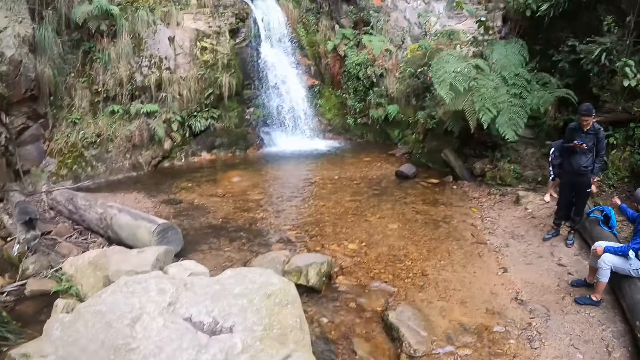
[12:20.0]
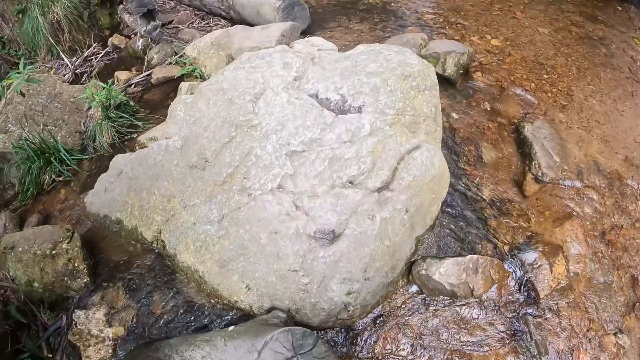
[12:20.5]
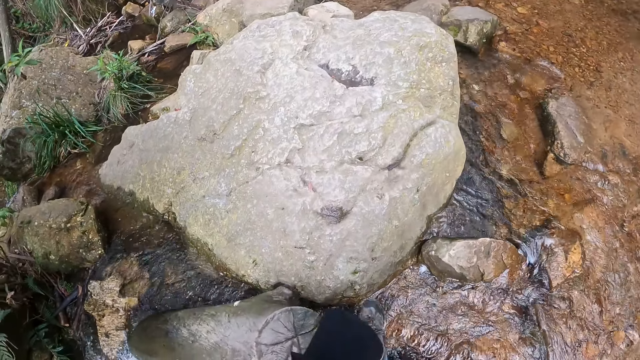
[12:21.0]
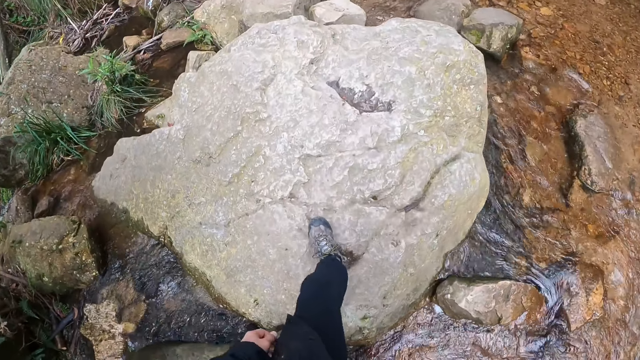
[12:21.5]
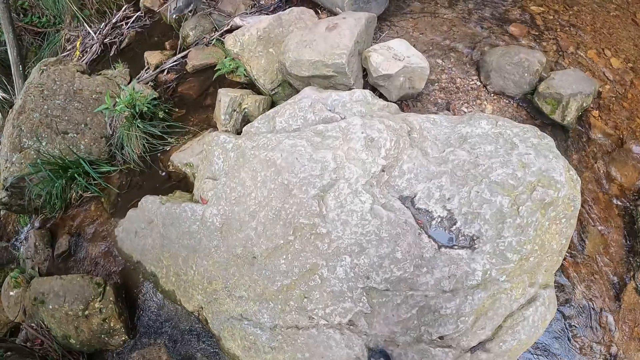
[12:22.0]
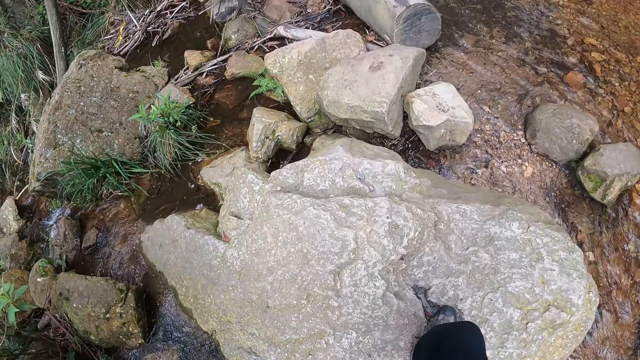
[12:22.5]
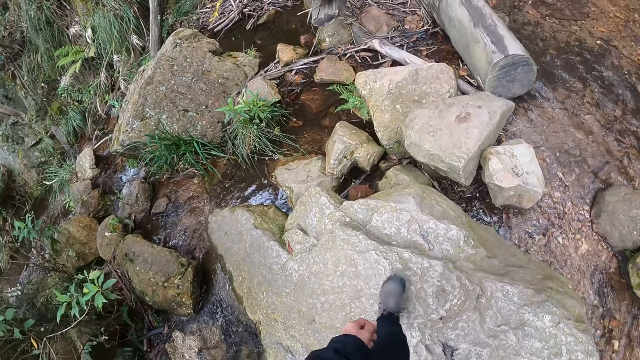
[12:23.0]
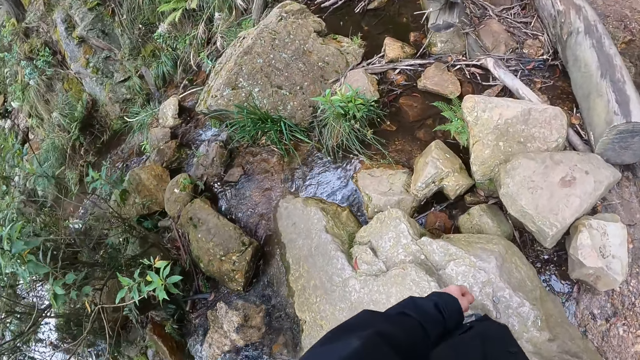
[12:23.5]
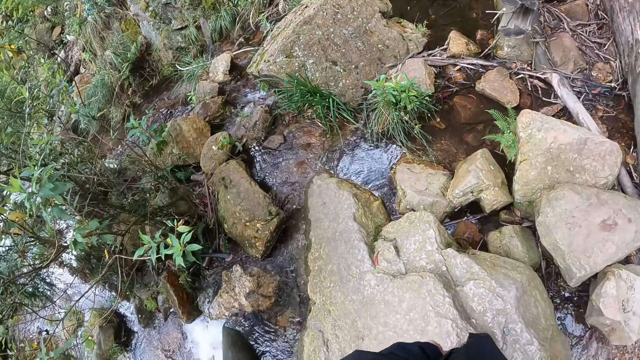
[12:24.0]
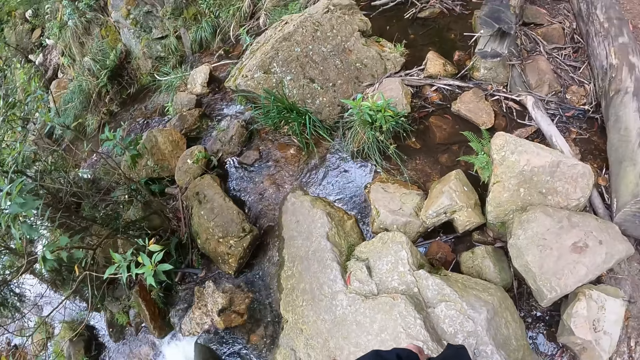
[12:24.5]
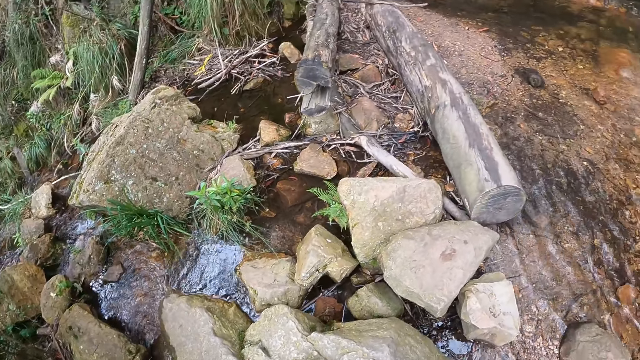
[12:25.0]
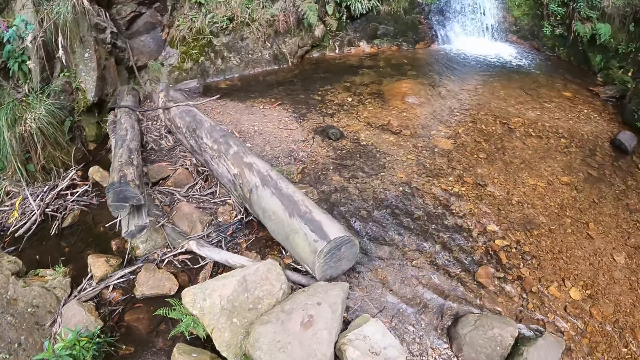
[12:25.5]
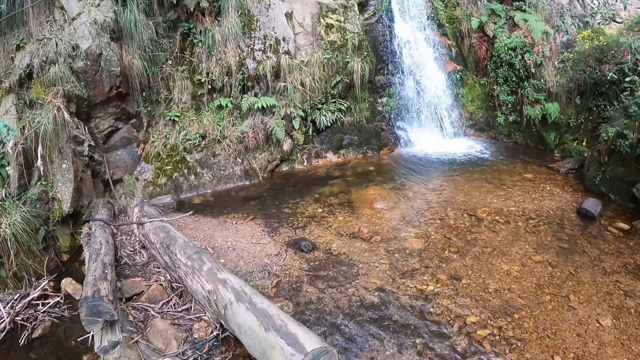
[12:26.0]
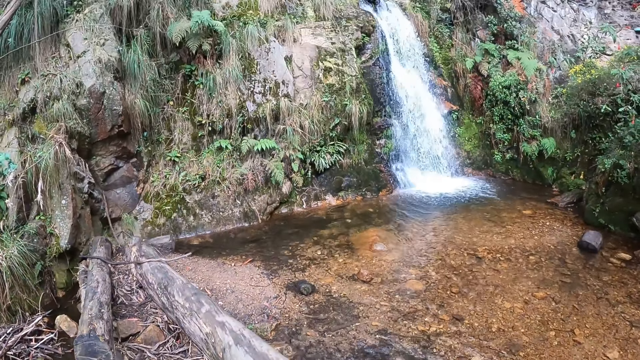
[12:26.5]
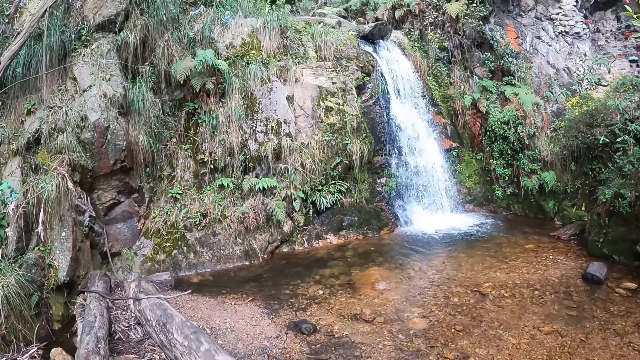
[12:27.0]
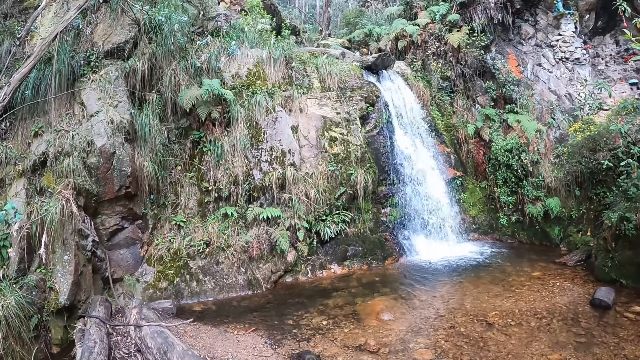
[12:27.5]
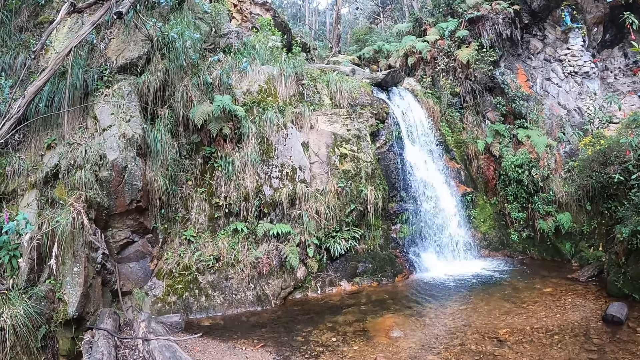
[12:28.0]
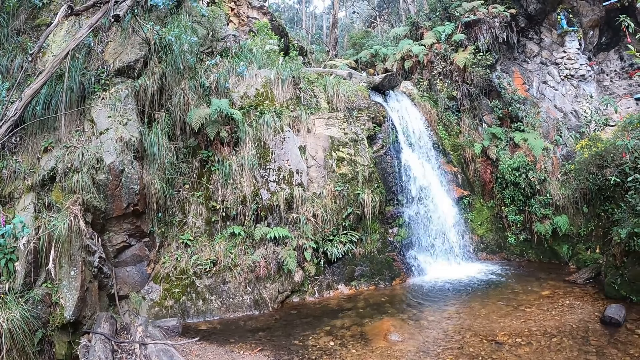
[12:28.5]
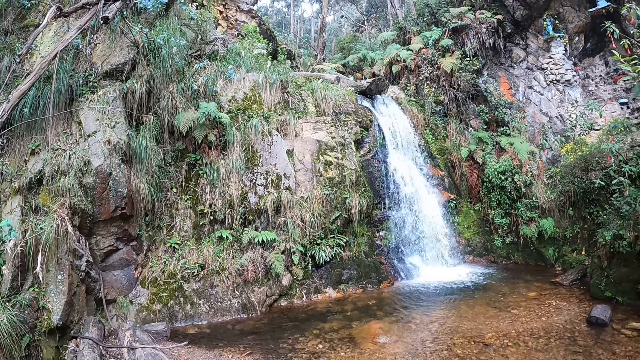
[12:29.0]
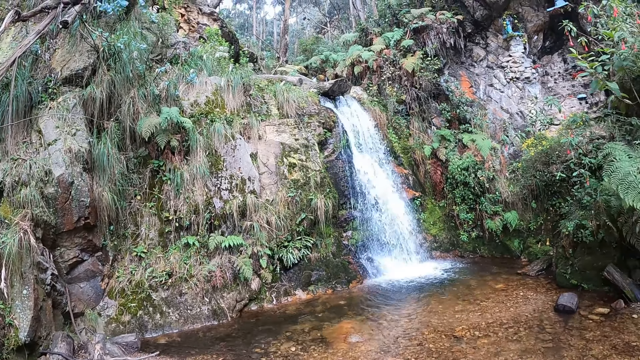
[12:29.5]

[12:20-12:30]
The camera wearer looks around the waters.

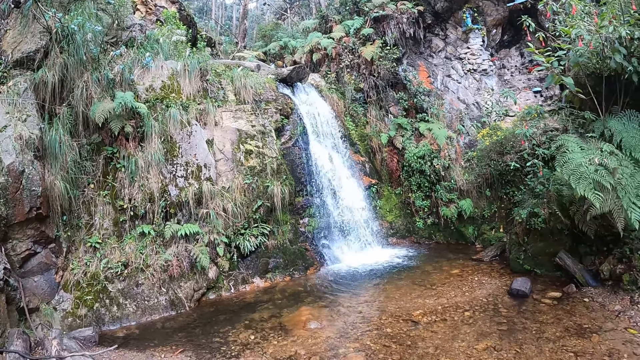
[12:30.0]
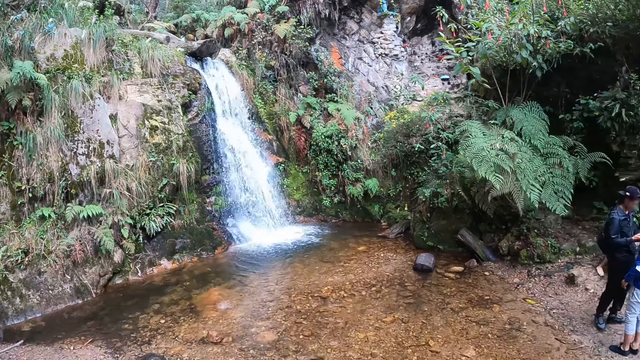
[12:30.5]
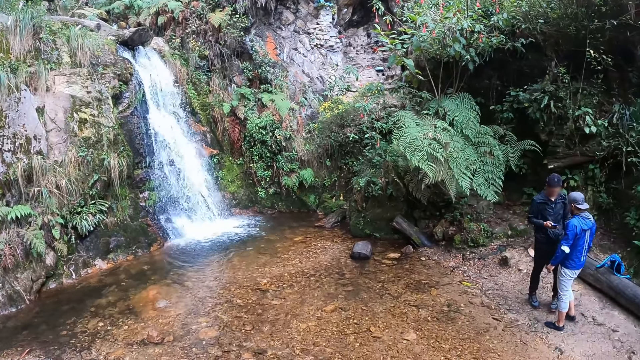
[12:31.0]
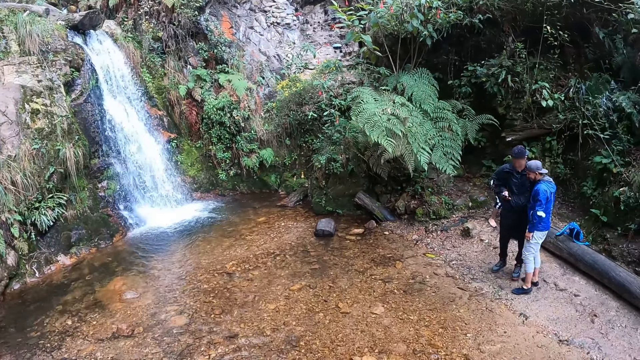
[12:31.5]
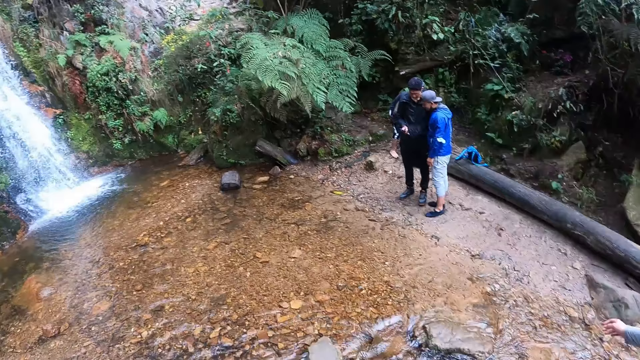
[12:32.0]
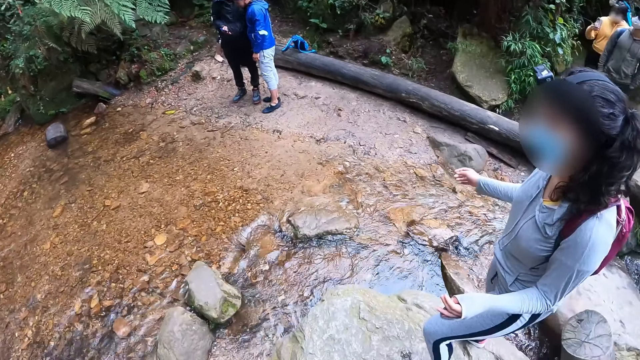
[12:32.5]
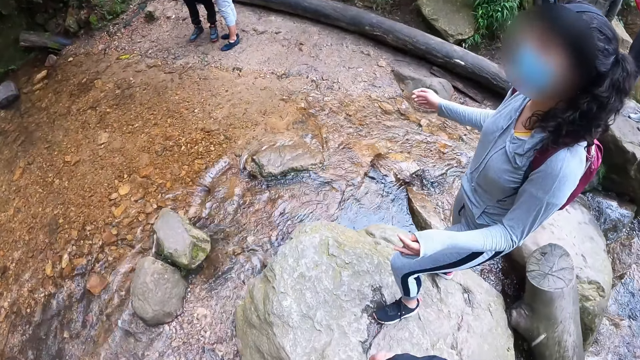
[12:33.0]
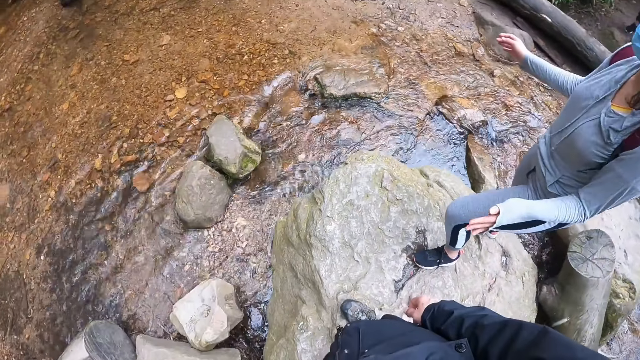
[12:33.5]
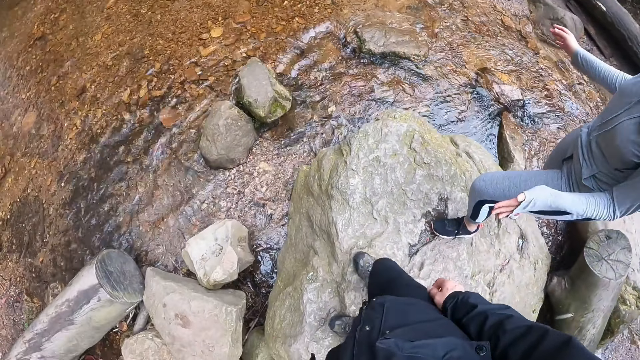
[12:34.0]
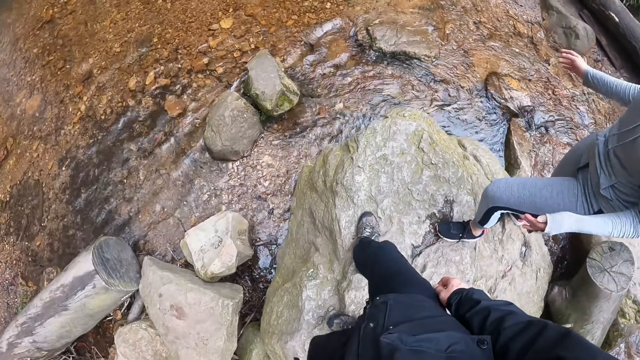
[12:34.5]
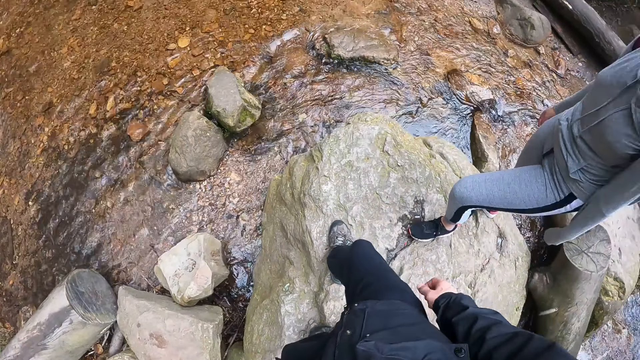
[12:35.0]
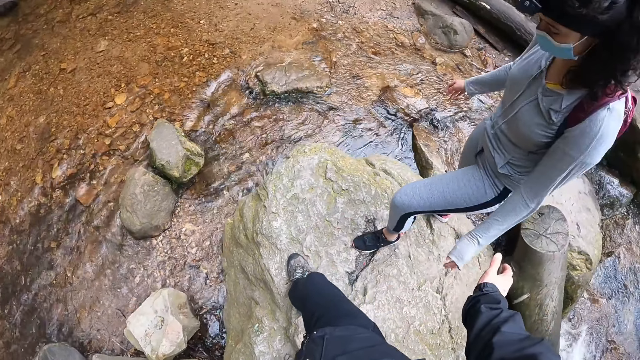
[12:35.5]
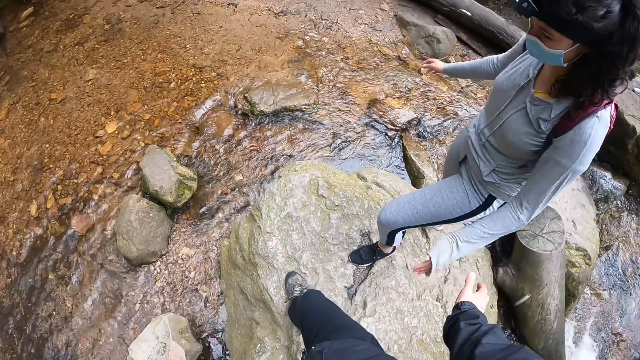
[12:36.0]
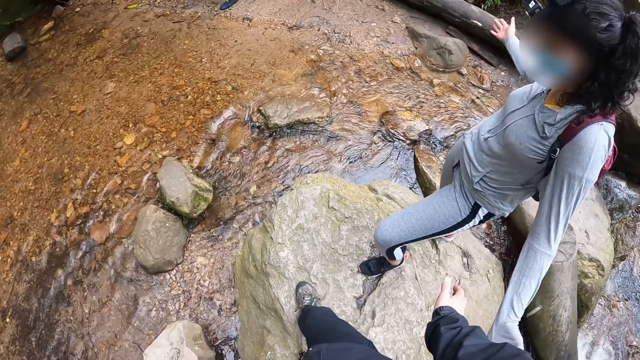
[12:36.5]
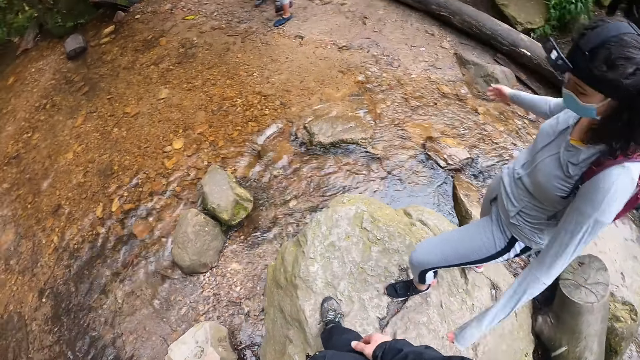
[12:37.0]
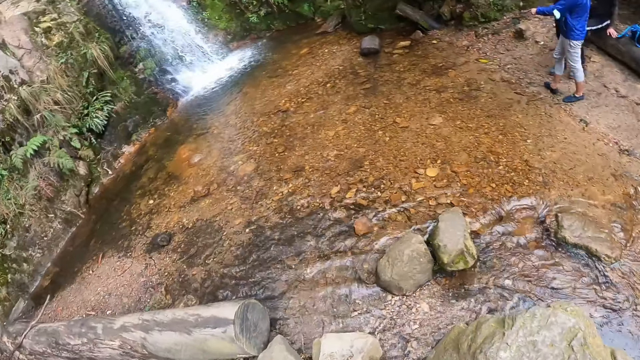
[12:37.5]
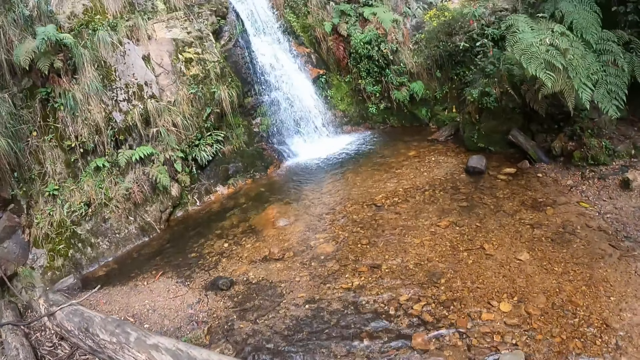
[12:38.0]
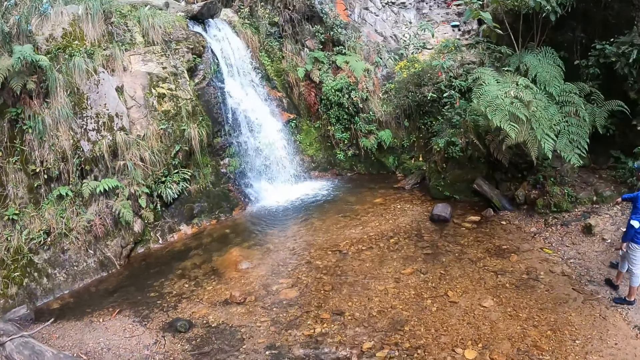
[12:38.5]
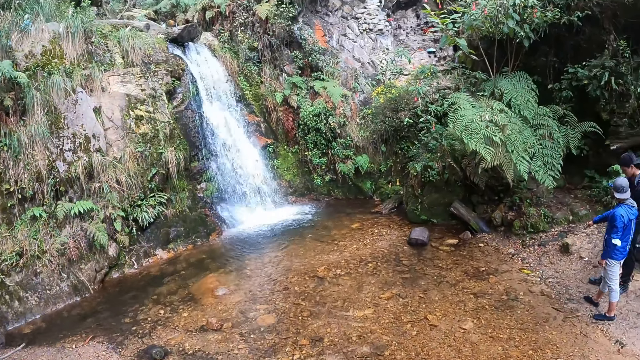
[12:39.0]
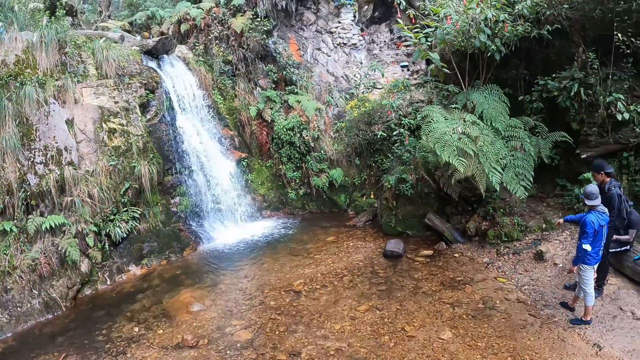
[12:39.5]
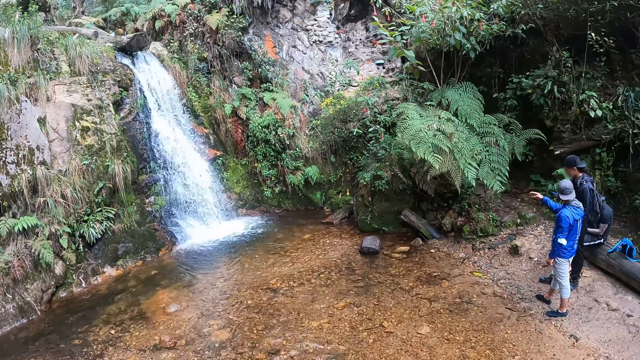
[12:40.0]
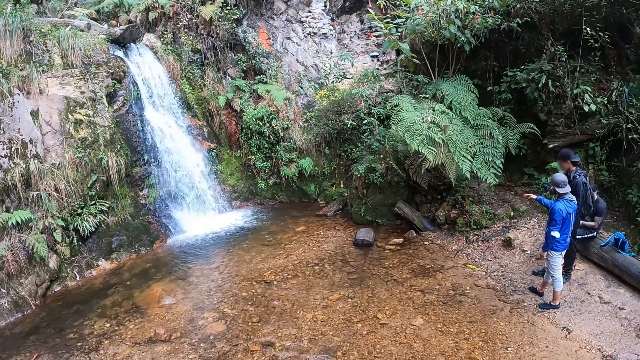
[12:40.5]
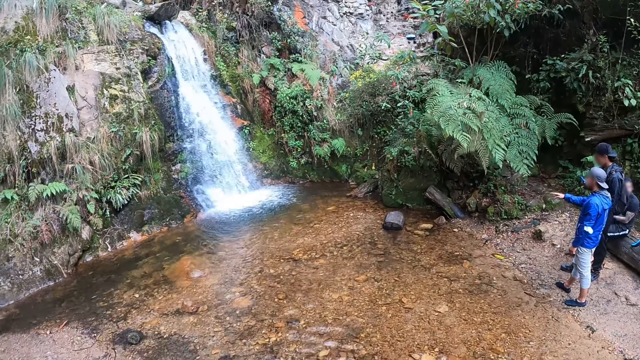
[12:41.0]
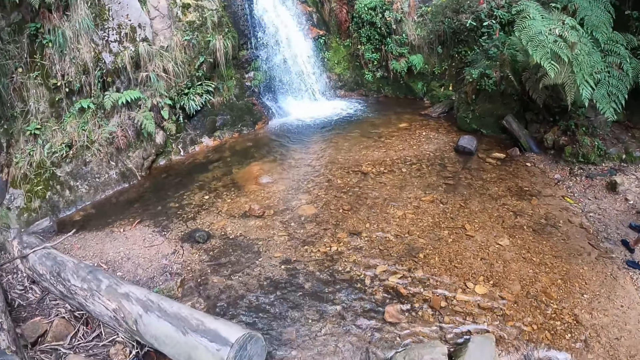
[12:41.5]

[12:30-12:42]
The woman stands on the boulder. The woman gestures out. The camera wearer interacts with the woman.
